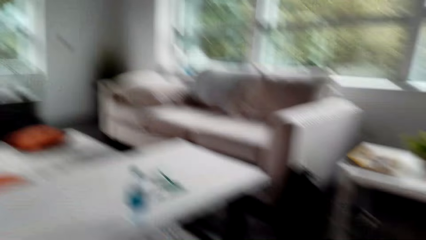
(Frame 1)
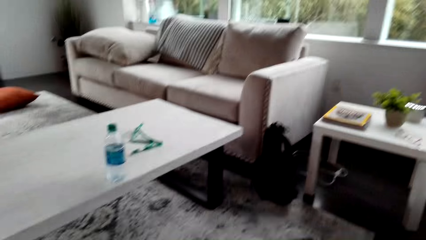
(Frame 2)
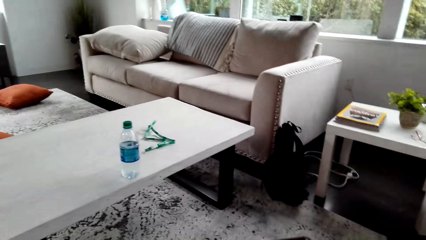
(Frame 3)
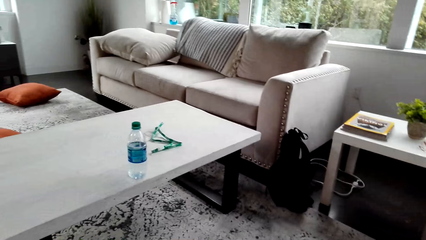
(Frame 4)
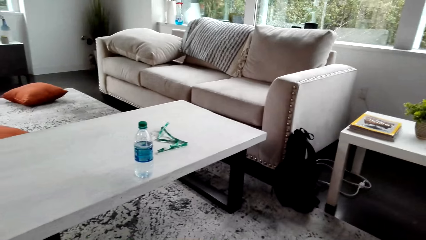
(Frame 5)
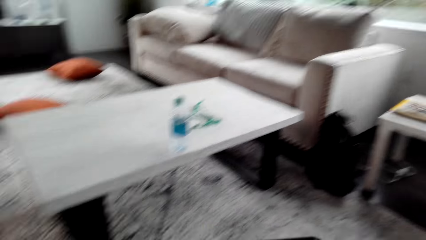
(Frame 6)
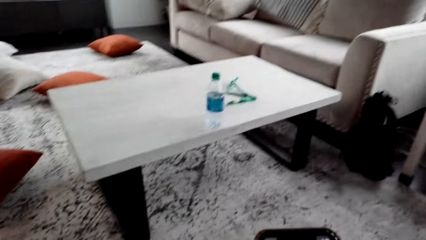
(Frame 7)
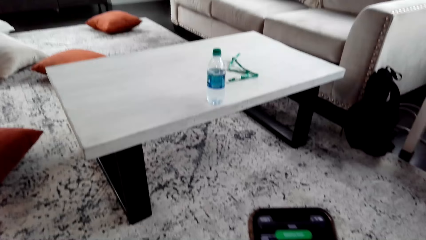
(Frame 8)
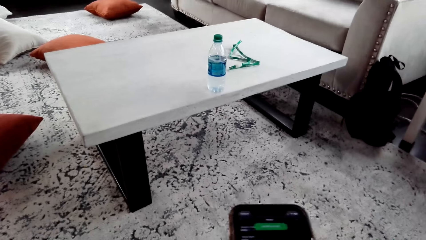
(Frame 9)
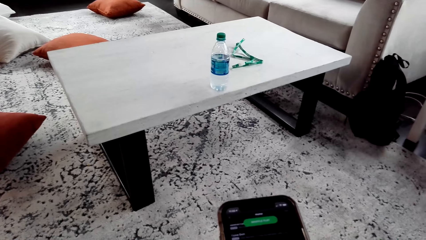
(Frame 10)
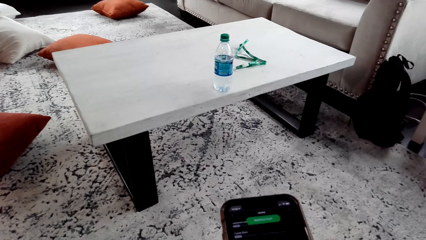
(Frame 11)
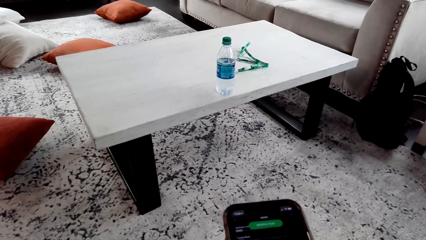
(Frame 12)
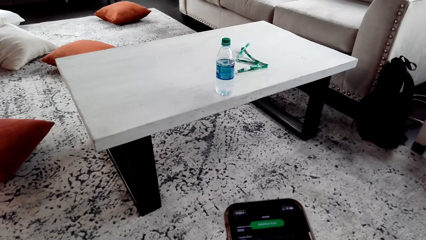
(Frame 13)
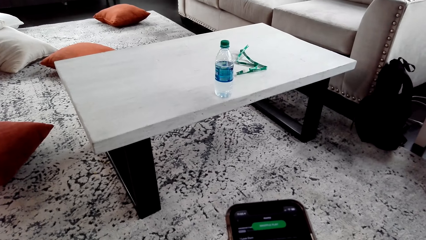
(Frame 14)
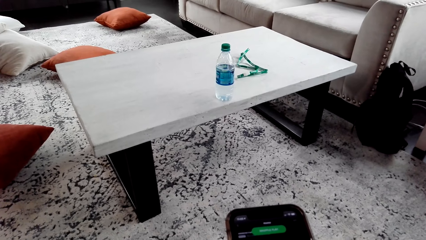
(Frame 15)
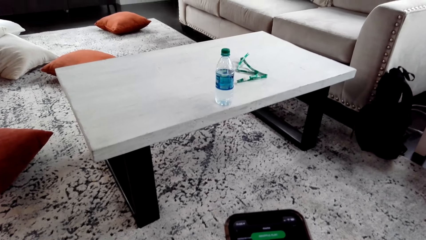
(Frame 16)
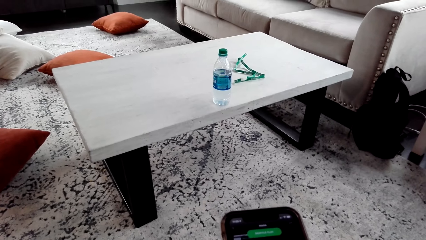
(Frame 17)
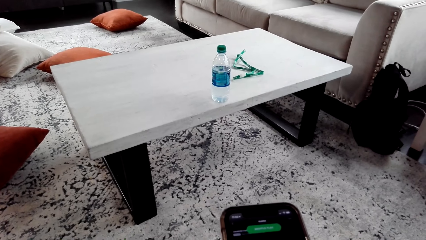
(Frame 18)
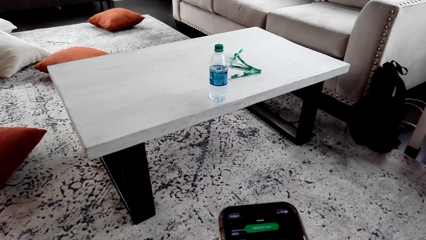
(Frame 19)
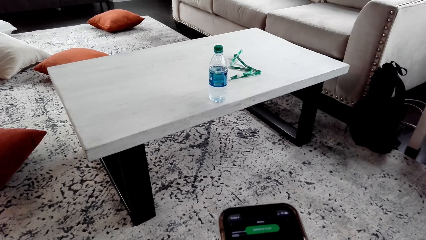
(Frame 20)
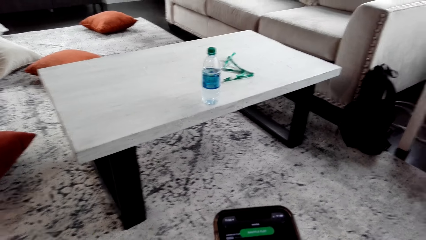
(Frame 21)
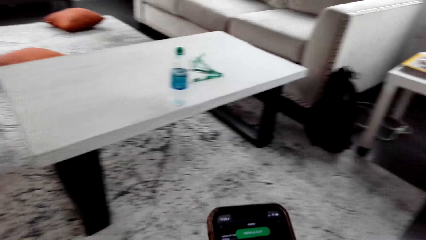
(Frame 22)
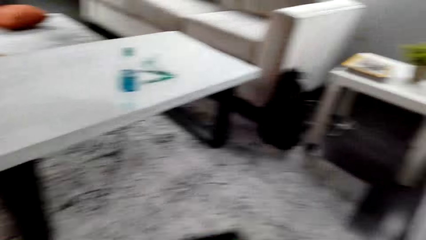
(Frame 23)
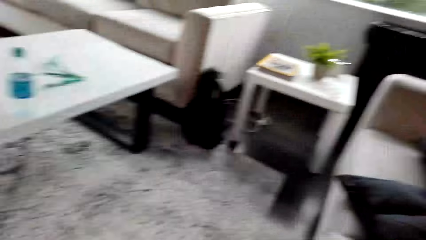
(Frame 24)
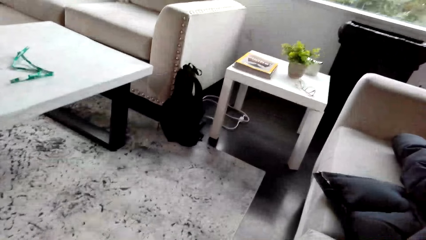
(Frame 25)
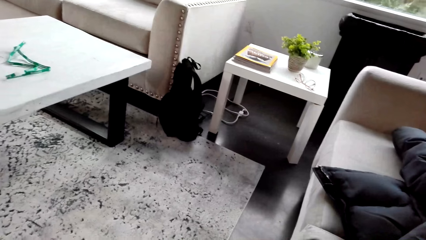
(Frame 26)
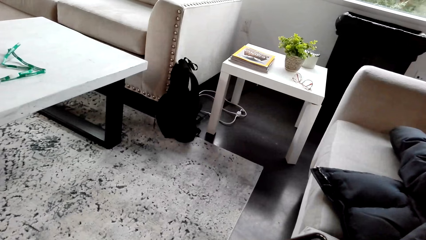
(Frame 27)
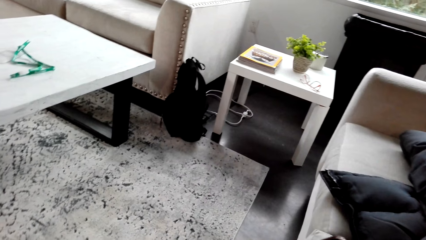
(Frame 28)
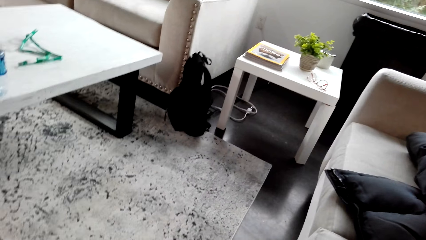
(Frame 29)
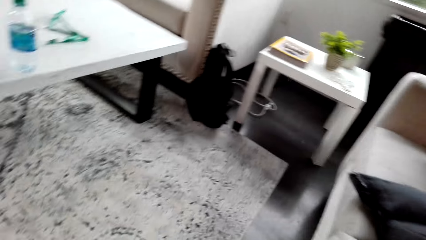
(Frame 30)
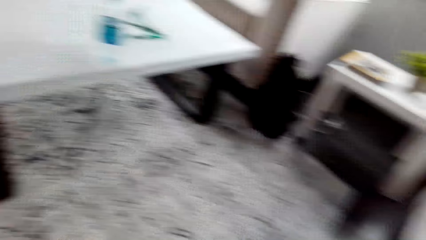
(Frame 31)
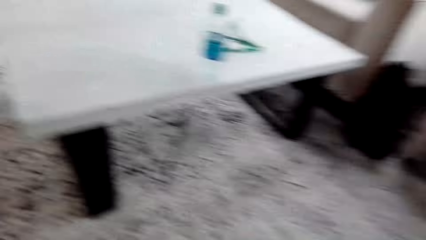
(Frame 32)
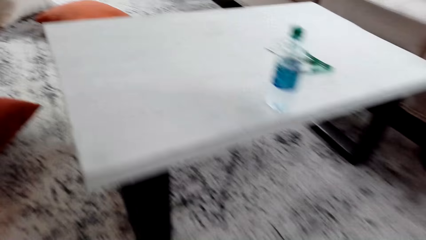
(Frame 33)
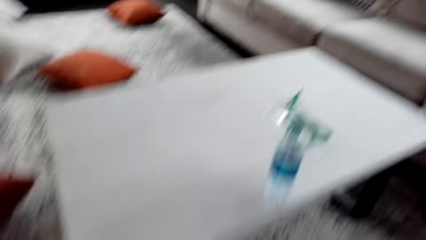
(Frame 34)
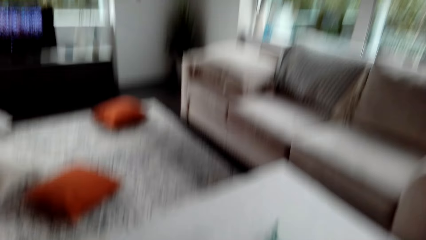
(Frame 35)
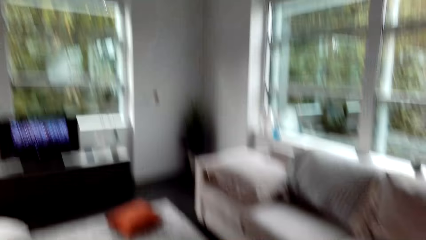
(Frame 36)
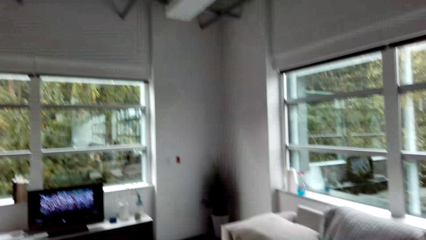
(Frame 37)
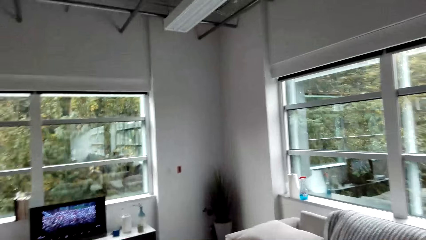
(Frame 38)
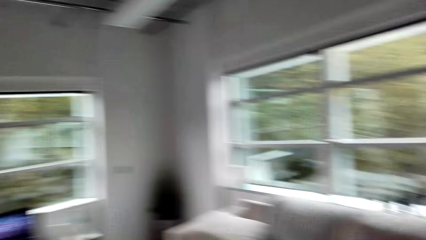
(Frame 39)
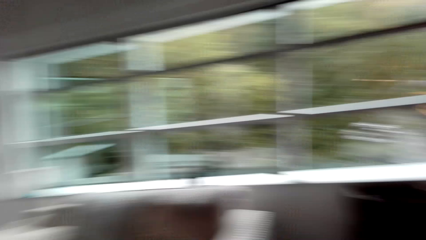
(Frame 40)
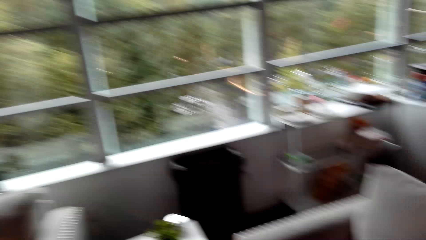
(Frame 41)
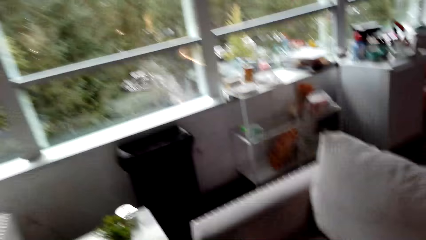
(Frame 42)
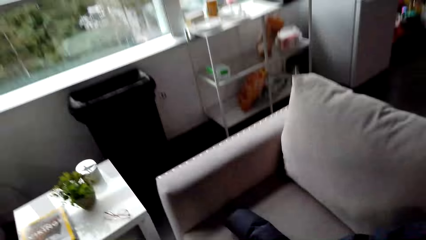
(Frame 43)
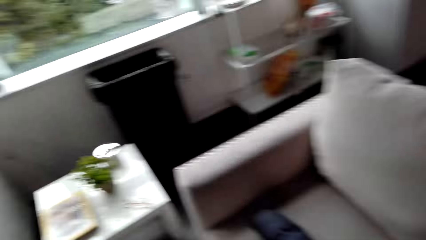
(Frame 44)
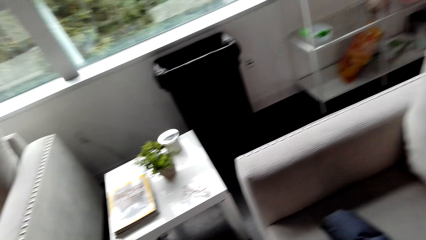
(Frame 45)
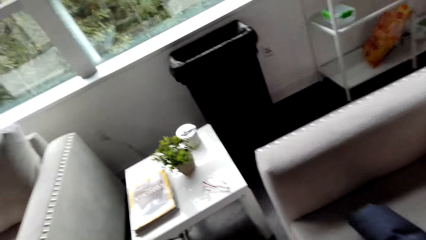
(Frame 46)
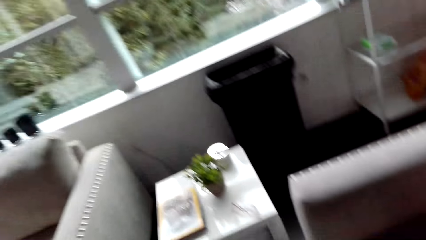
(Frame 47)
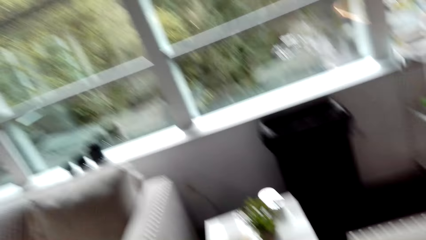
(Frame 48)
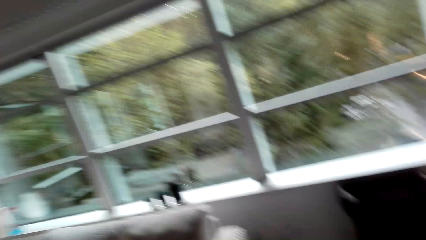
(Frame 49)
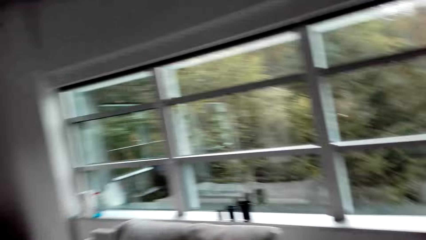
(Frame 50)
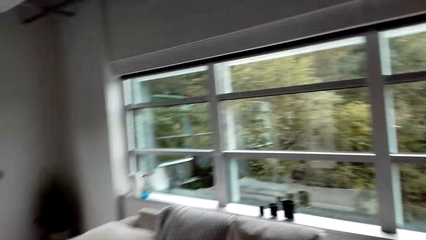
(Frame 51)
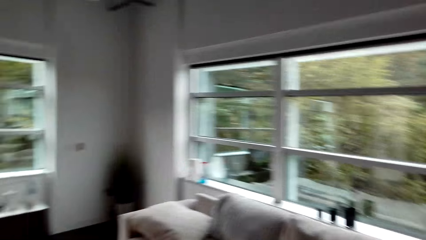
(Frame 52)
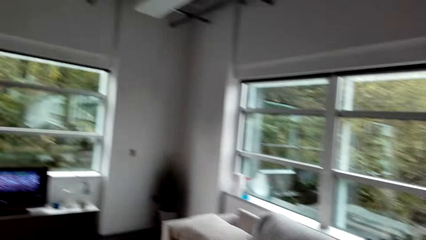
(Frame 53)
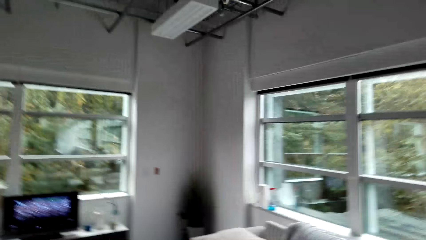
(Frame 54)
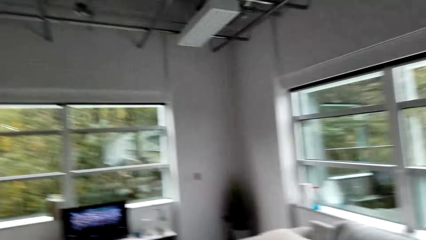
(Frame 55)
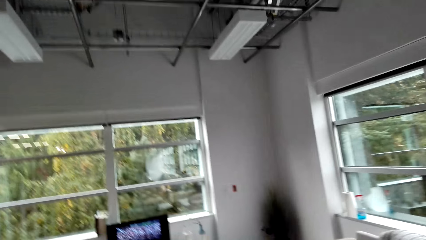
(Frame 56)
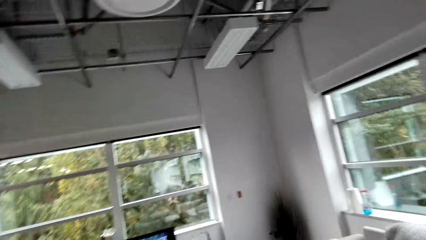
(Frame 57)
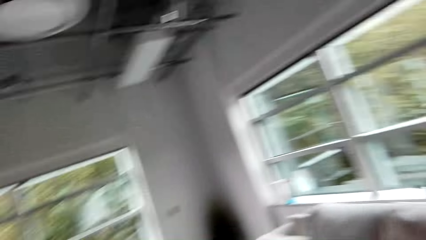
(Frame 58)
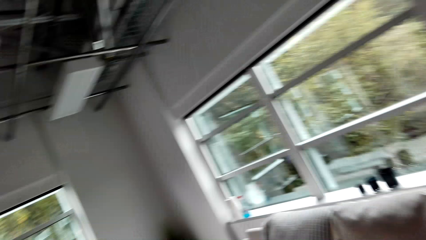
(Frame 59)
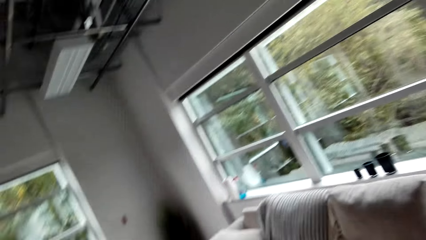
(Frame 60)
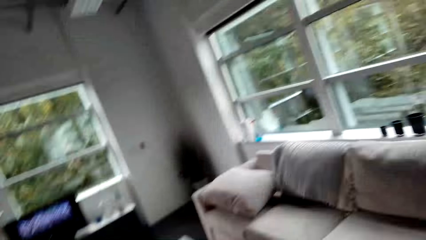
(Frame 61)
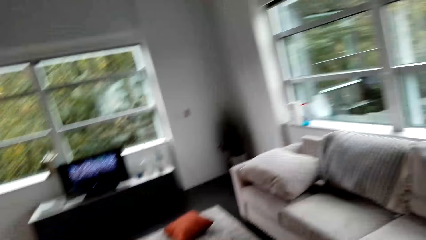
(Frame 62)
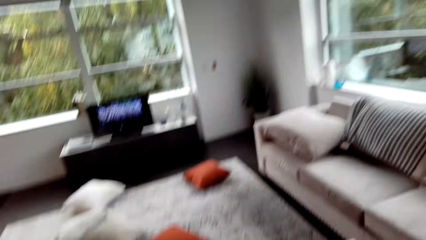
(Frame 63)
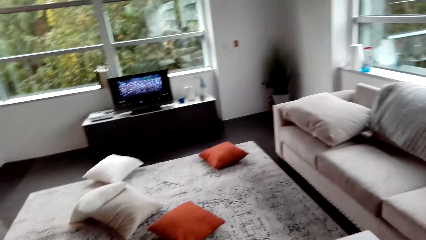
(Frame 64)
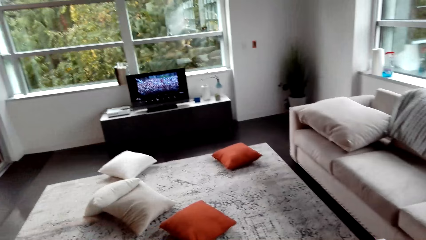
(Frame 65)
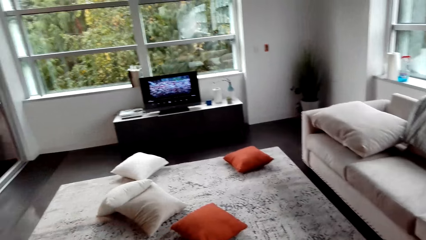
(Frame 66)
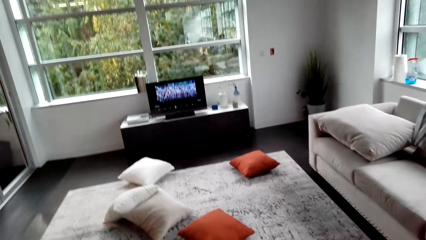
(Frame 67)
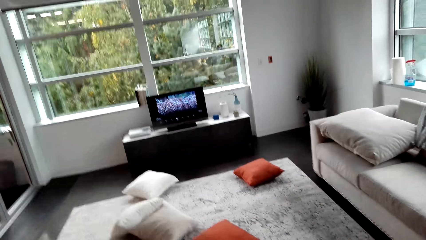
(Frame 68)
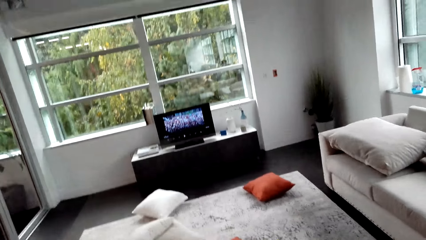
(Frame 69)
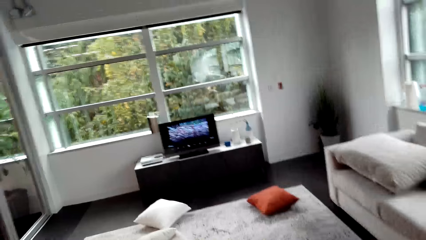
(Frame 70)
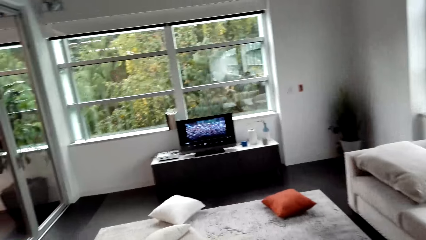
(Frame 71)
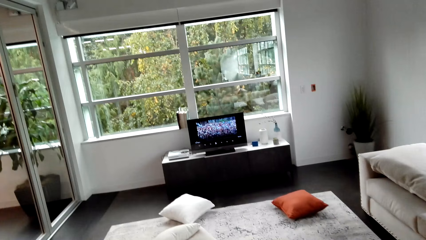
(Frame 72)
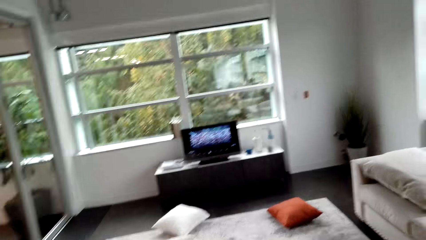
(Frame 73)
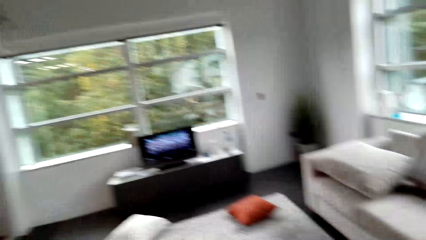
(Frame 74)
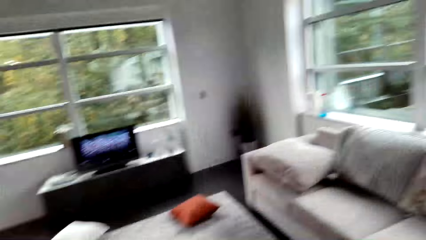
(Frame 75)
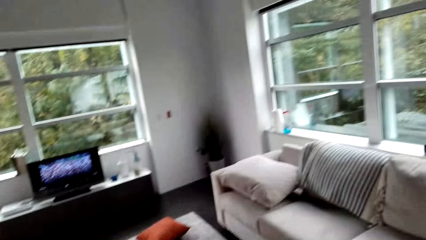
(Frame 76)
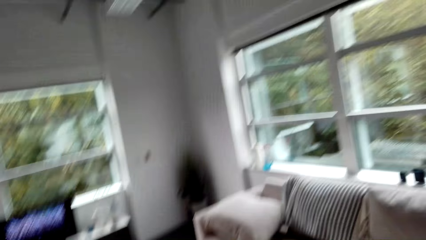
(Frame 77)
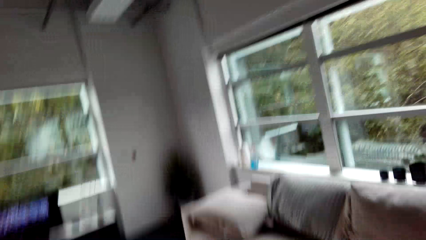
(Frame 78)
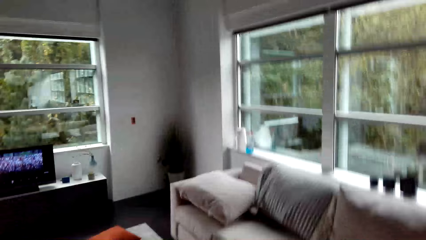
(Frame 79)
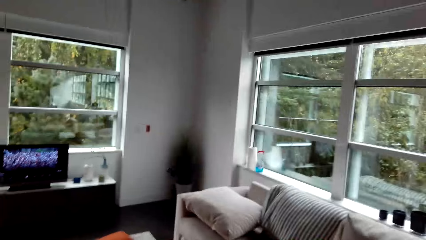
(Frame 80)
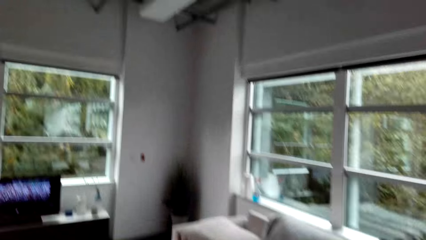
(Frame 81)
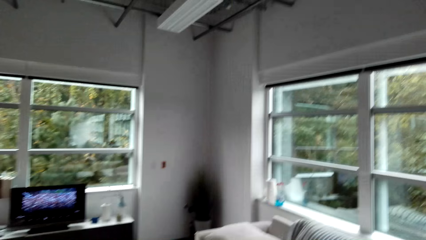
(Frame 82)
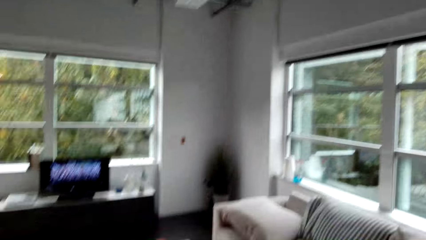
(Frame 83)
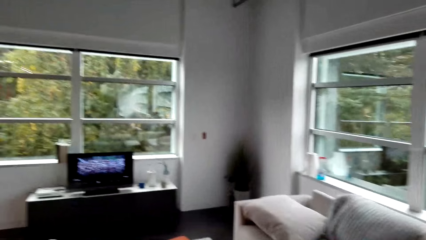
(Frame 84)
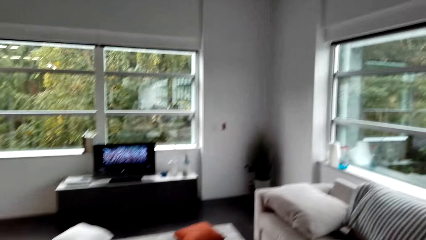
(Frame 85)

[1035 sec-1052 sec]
The camera wearer uses the phone. They stand up. They look around.
